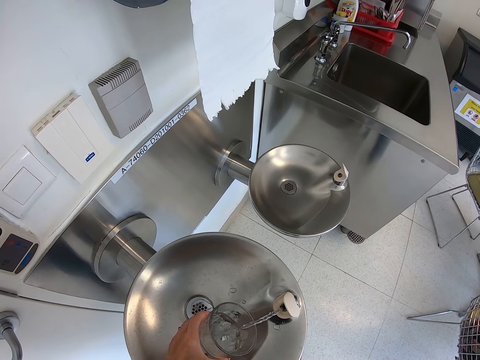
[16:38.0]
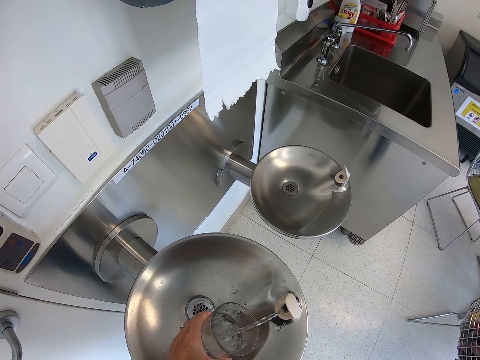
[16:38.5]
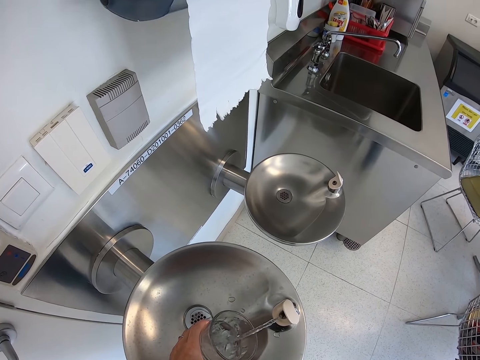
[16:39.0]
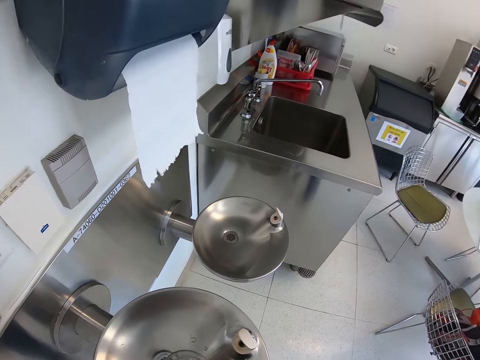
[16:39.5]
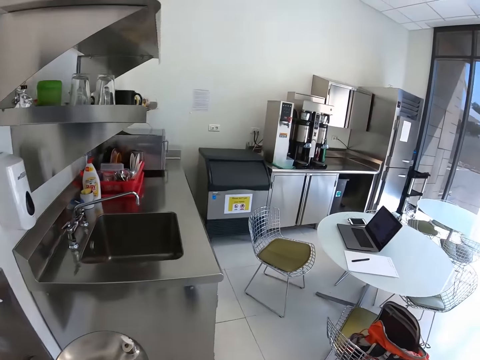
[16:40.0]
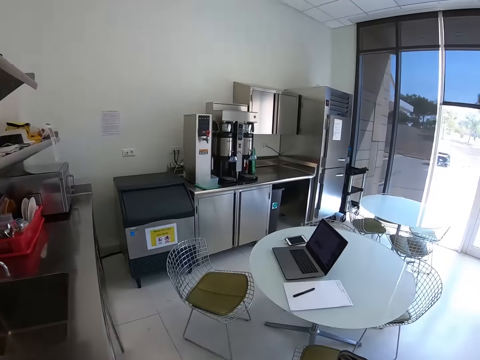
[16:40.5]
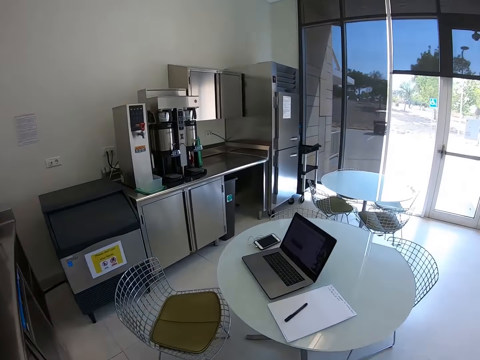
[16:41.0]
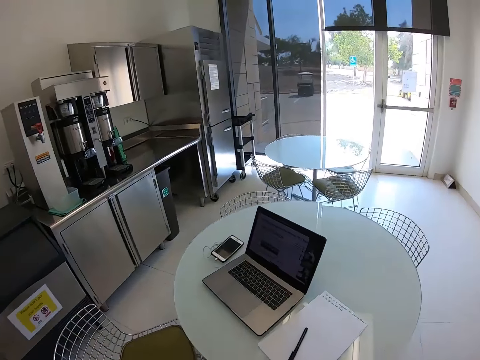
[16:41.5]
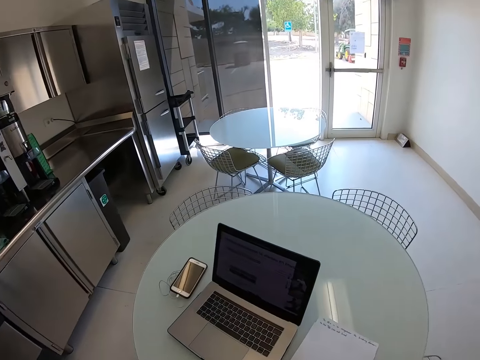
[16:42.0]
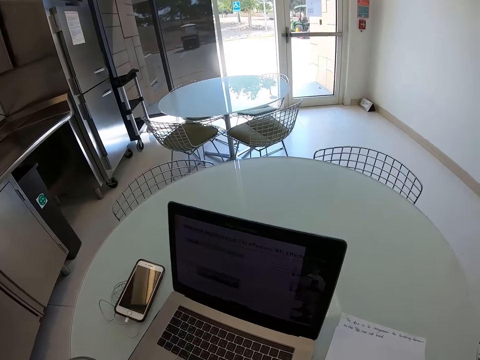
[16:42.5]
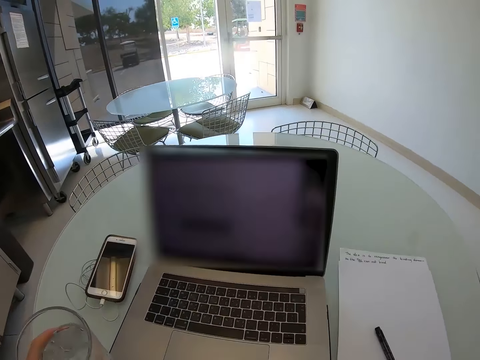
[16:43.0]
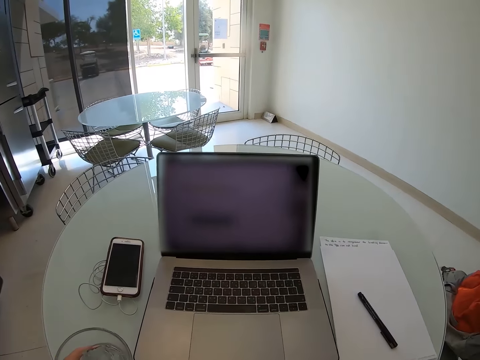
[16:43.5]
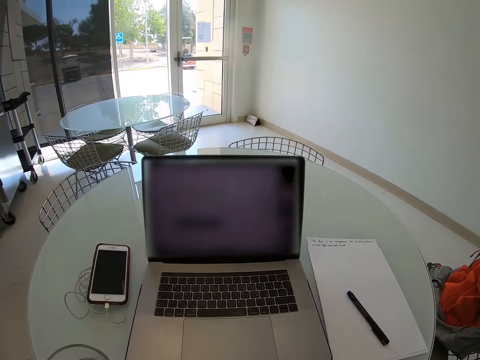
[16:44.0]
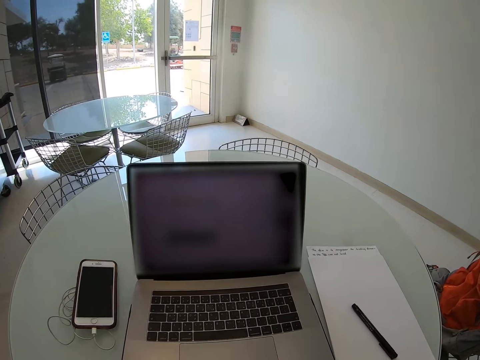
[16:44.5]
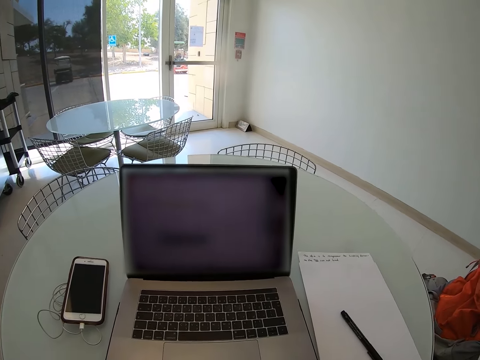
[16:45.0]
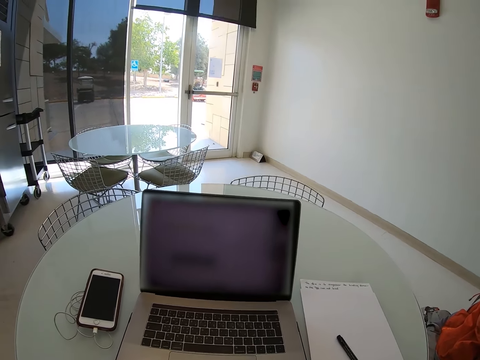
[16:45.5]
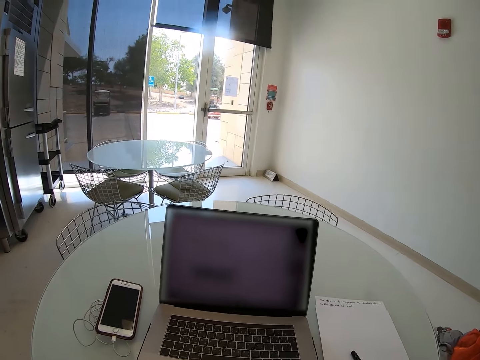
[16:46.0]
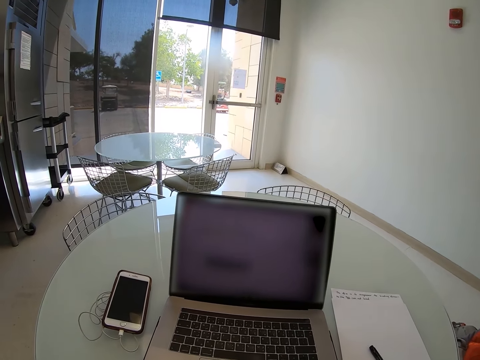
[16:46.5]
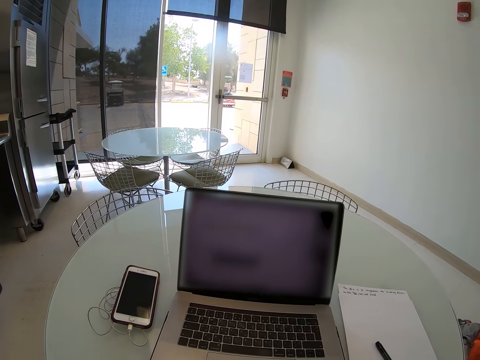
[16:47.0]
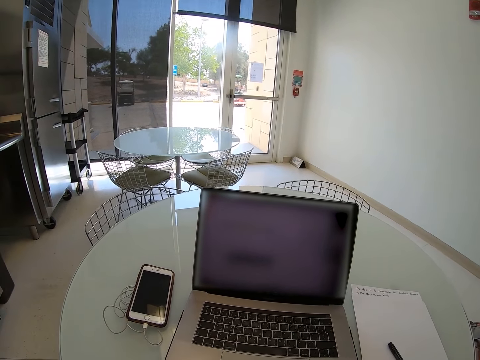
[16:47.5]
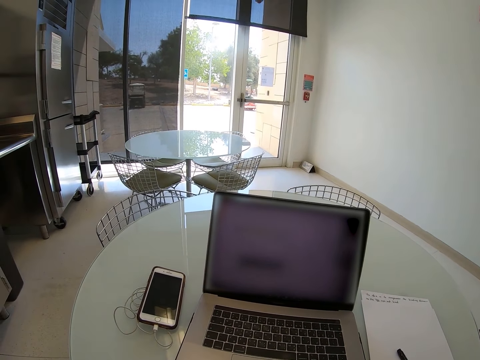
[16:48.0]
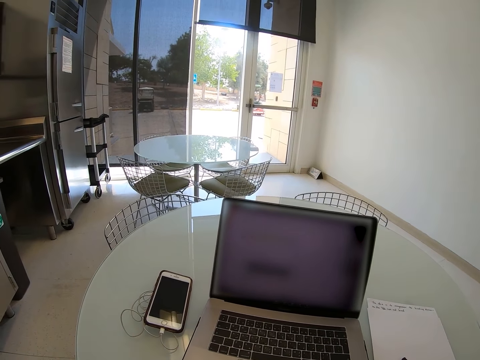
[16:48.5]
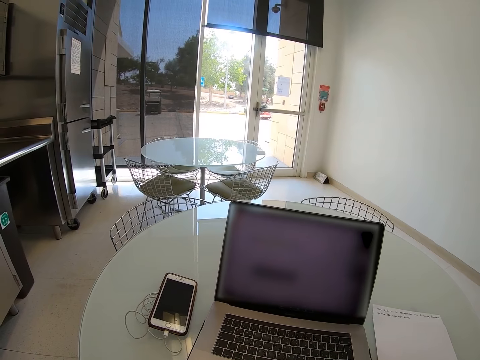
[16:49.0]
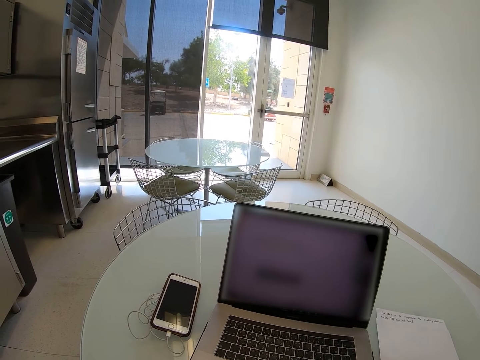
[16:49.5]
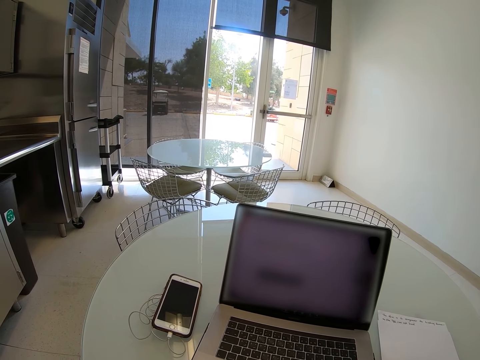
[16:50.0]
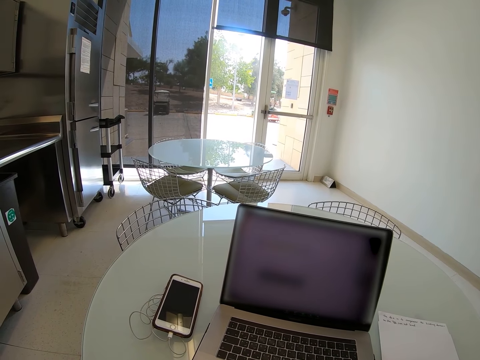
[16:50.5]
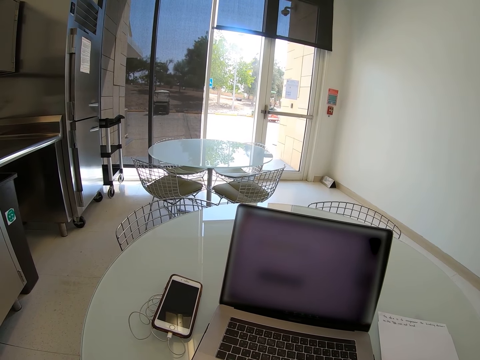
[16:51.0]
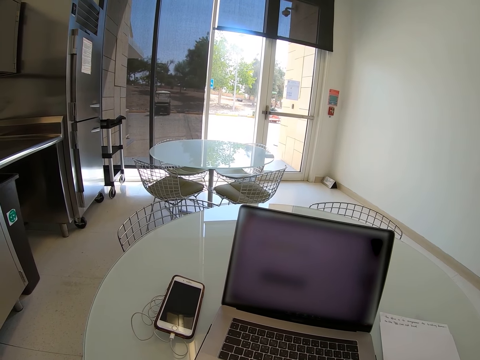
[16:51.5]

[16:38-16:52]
The camera wearer walks to the table area. They put the glass with water on the table. They sit on the chair on the floor.

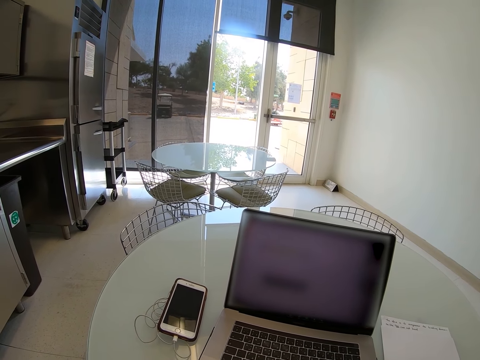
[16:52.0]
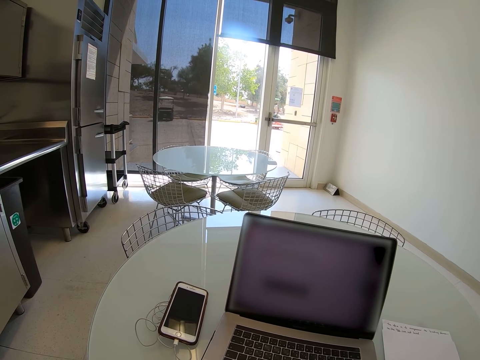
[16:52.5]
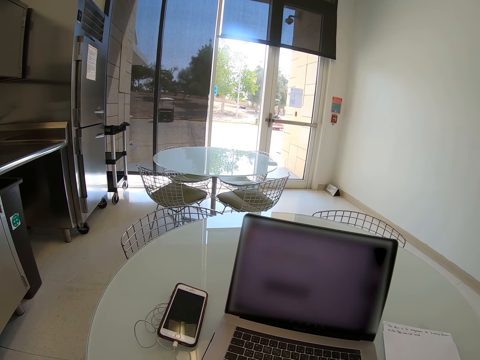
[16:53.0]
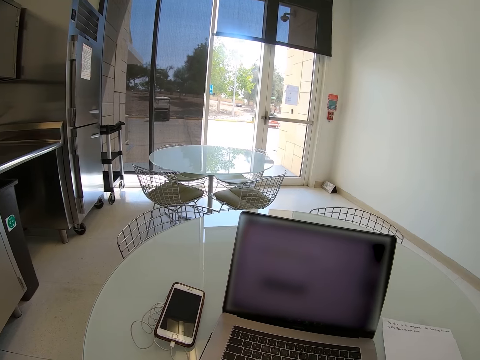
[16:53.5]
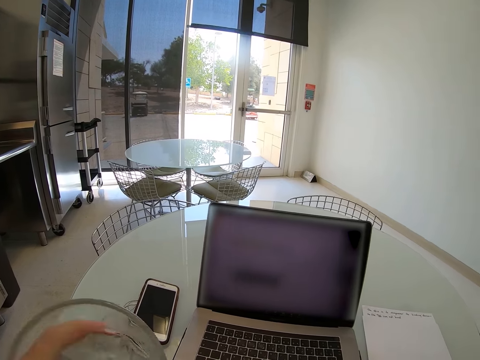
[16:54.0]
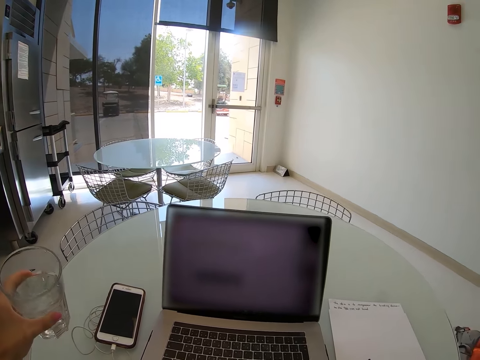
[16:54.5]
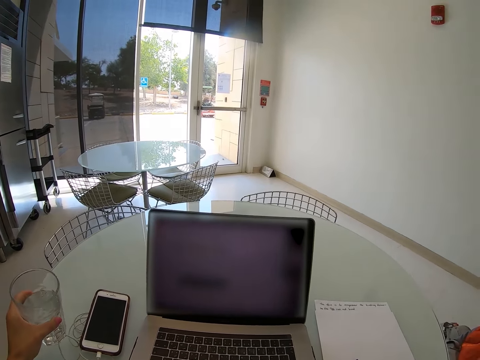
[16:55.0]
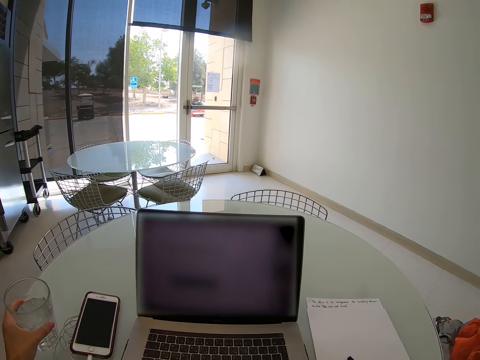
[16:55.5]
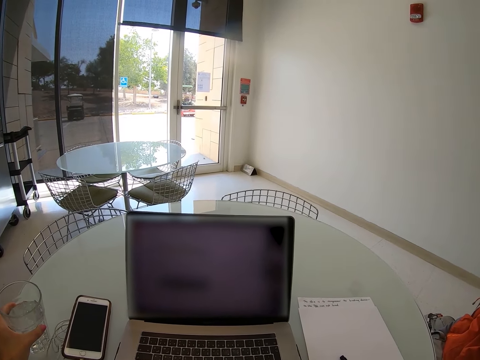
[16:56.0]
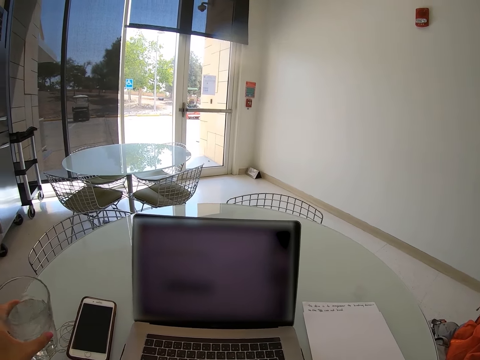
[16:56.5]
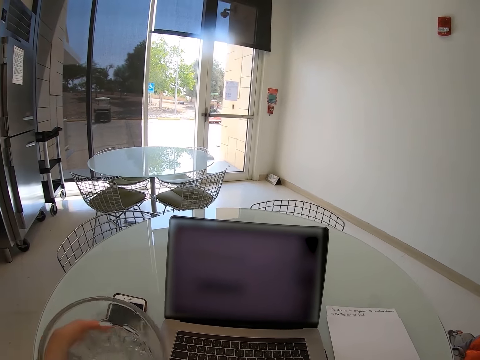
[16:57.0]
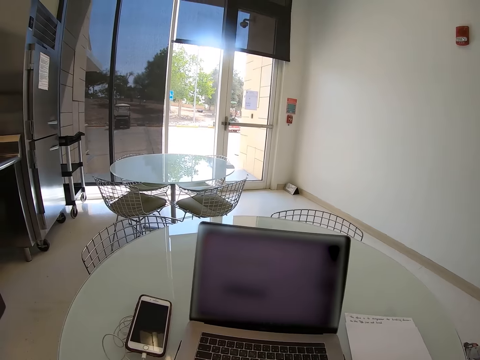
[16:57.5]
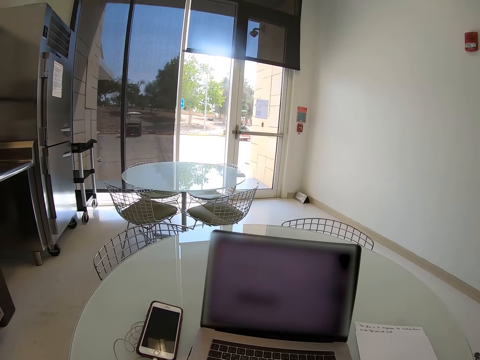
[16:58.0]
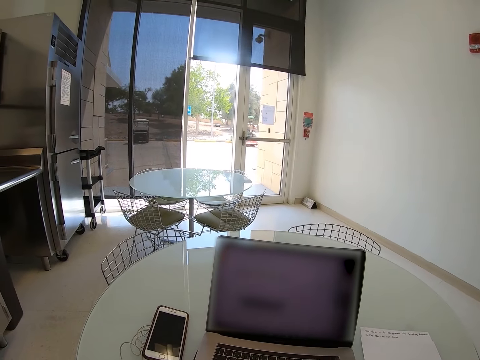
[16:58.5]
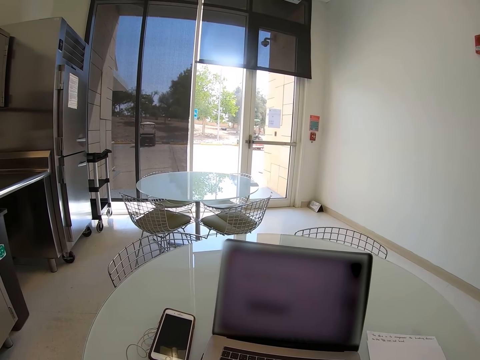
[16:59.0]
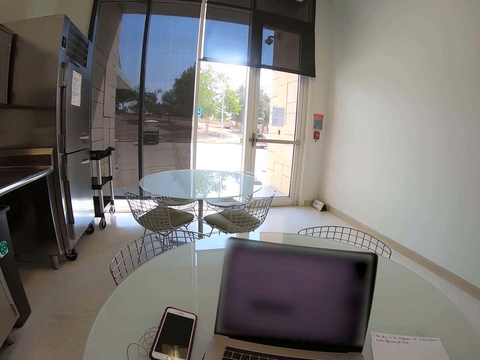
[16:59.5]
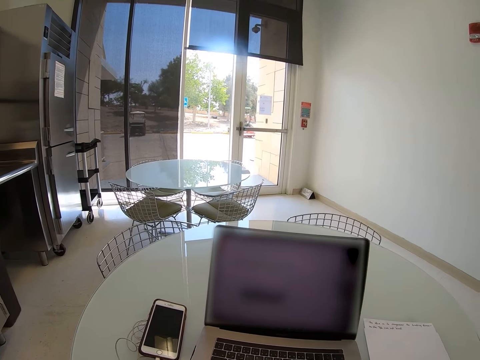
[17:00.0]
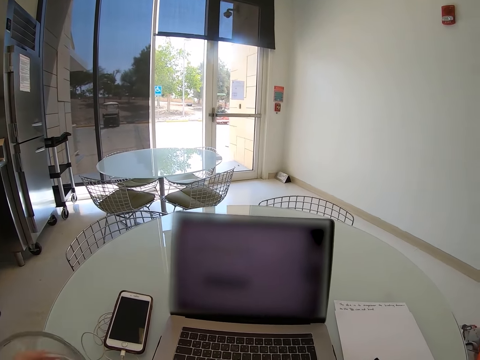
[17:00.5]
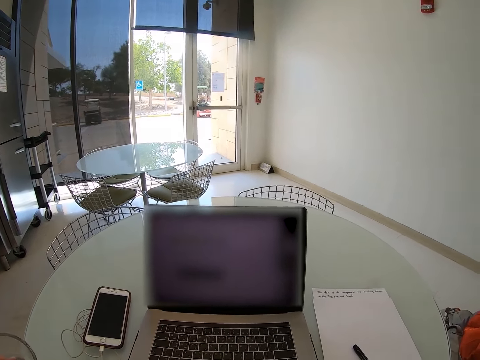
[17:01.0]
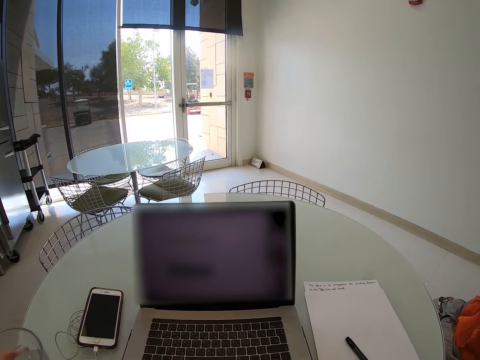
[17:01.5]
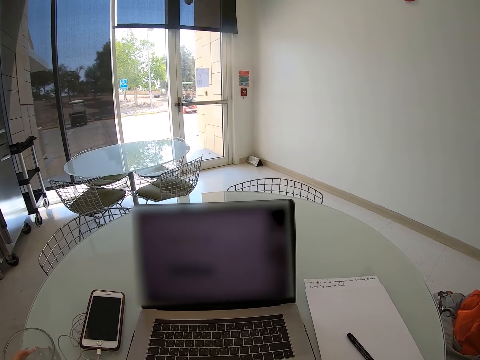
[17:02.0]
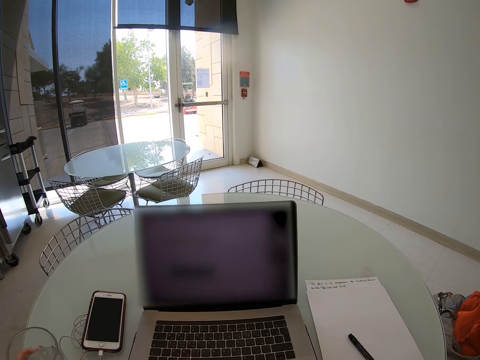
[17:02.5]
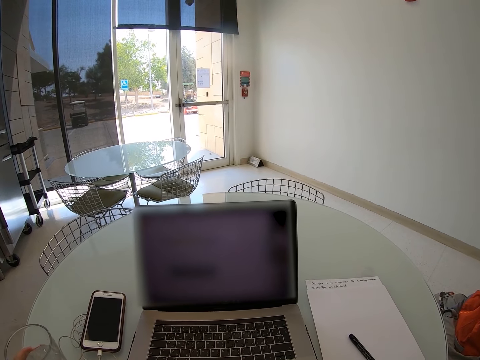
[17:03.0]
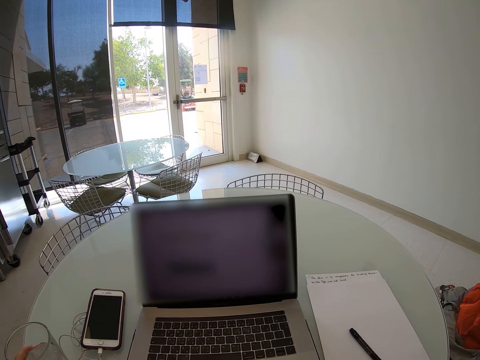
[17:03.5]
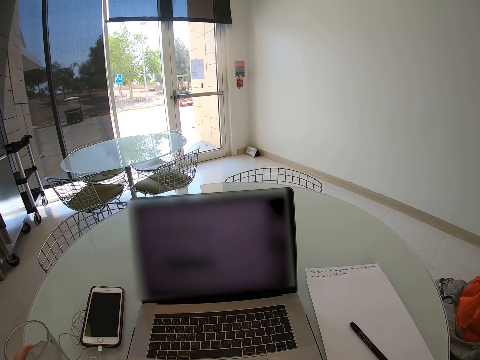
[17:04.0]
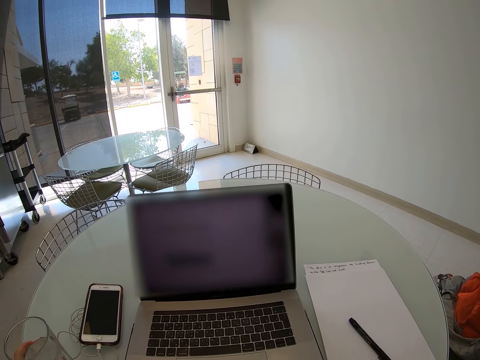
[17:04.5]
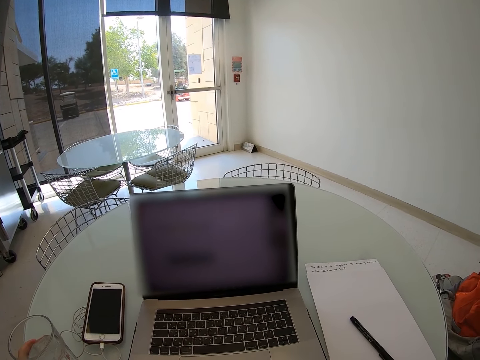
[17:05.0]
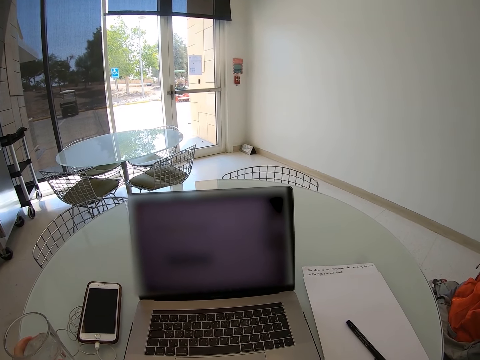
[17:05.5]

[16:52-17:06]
The camera wearer holds the glass with his left hand near the table. He sits on the chair on the floor. He drinks the ice water. He puts the glass with water on the table.
